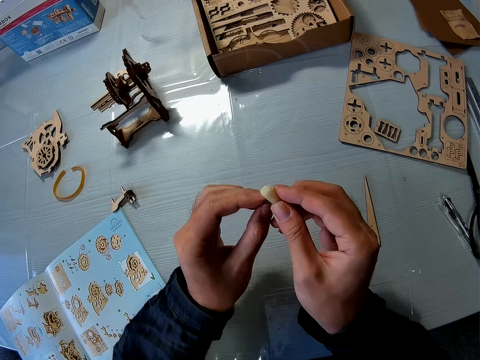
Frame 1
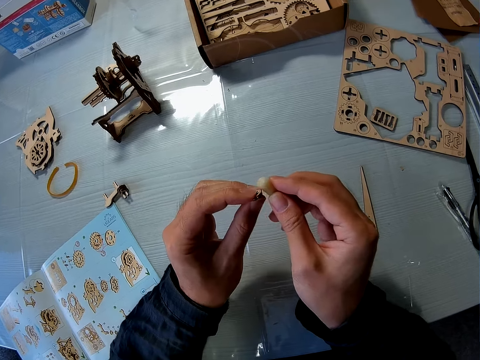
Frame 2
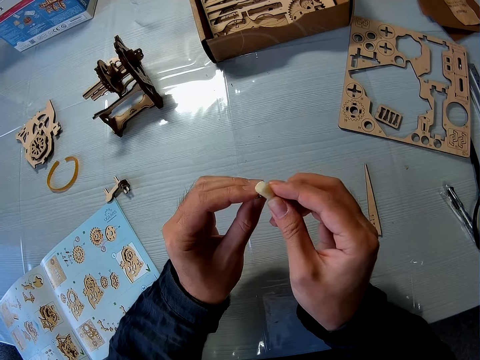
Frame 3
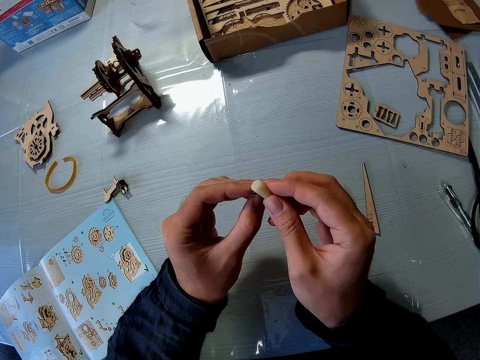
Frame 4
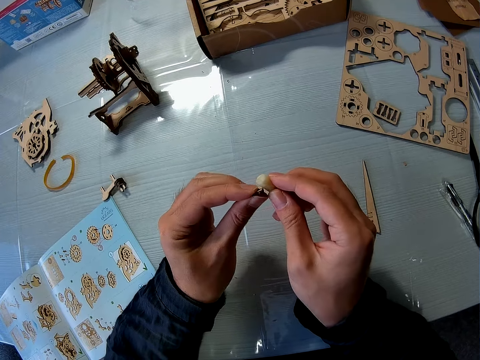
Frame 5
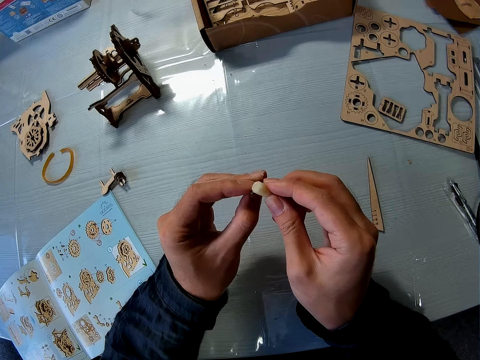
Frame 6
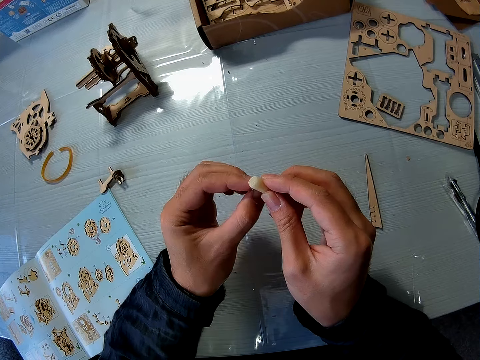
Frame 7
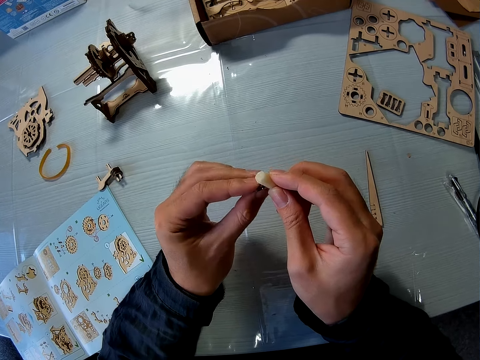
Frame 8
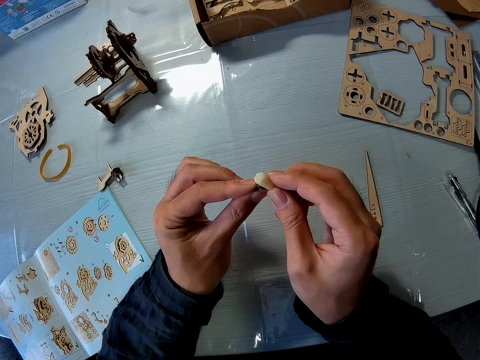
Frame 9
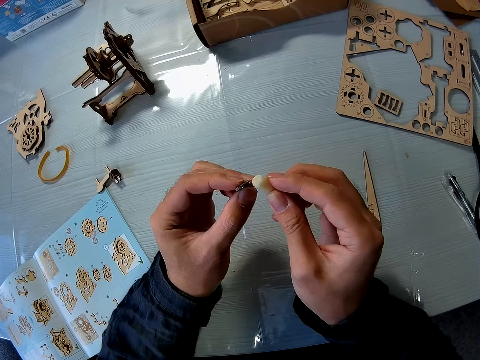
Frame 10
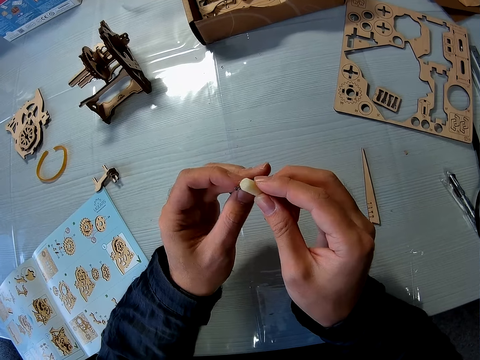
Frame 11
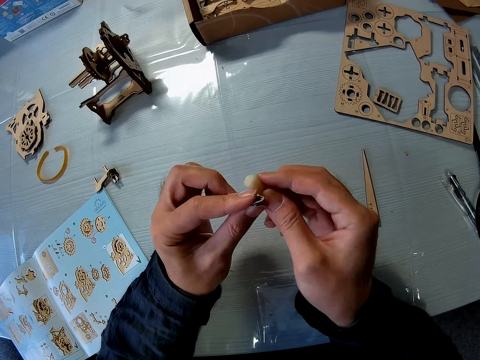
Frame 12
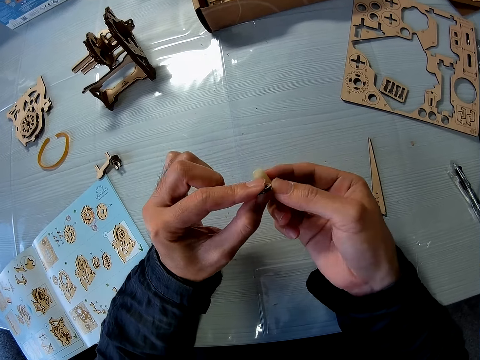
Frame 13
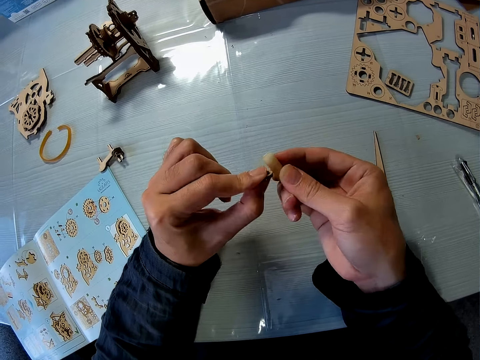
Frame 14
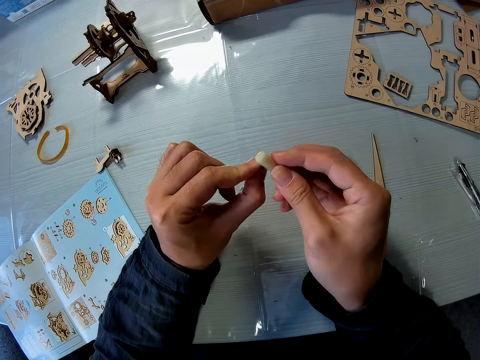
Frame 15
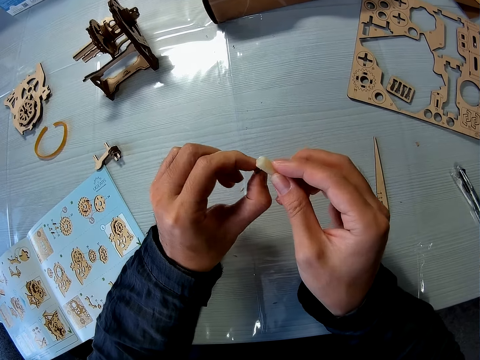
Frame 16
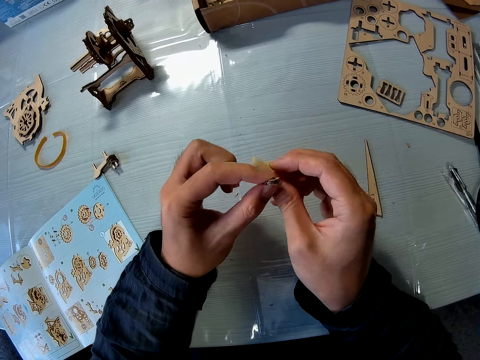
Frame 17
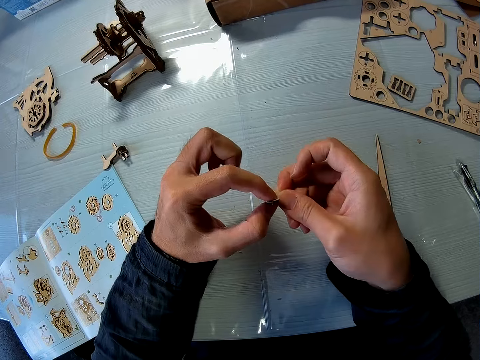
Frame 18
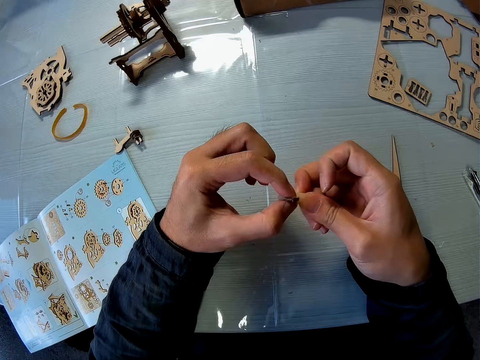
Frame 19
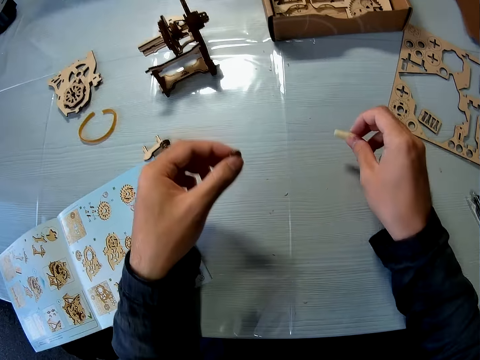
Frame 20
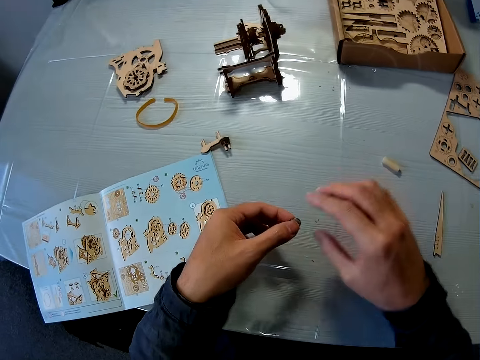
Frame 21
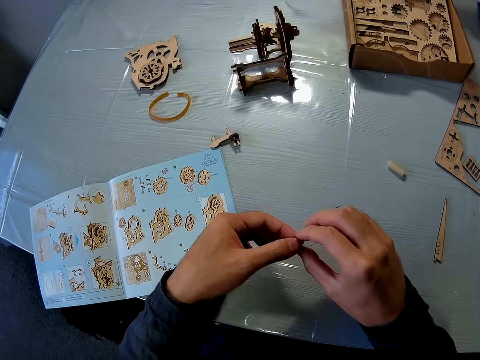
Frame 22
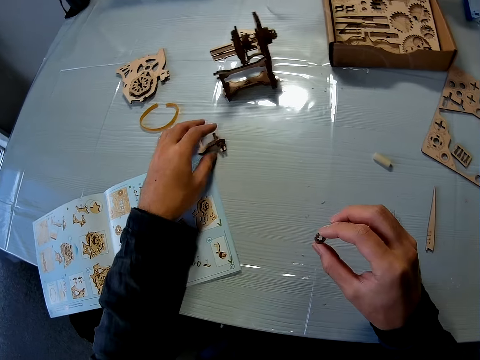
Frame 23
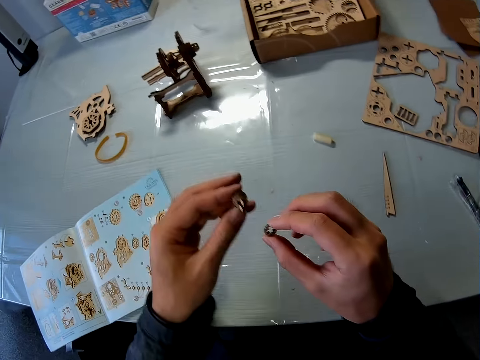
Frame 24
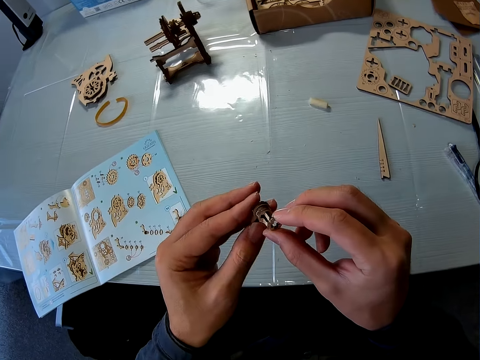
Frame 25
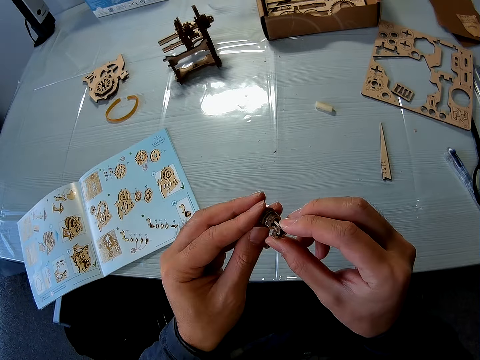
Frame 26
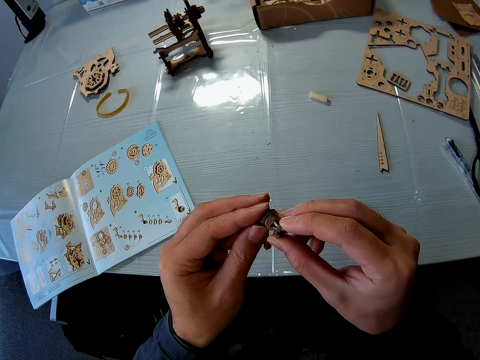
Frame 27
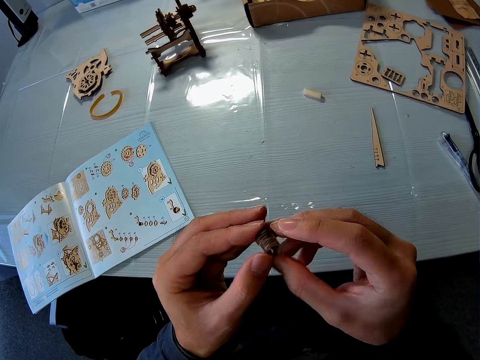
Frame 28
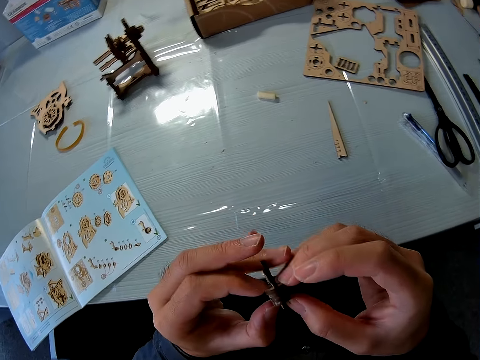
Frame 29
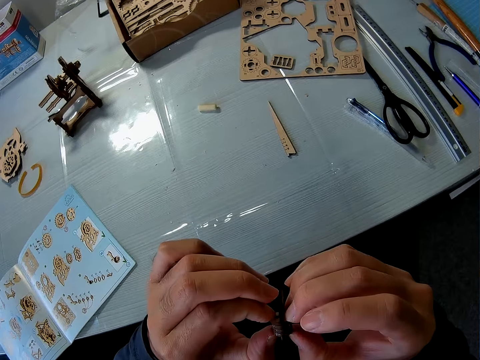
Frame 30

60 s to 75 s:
The camera wearer places the glue on the table. He drops the sandpaper block on the table with his right hand. He holds the art piece. He passes the puzzle piece from his left hand to his right hand. He picks up a puzzle piece with his left hand. He joins the puzzle pieces together.

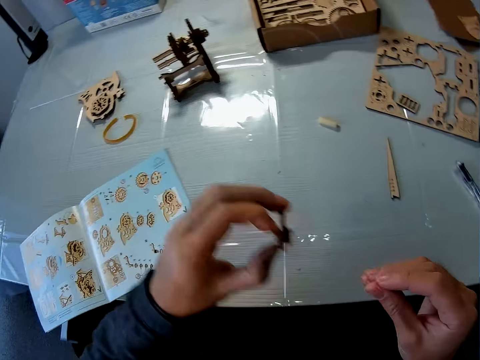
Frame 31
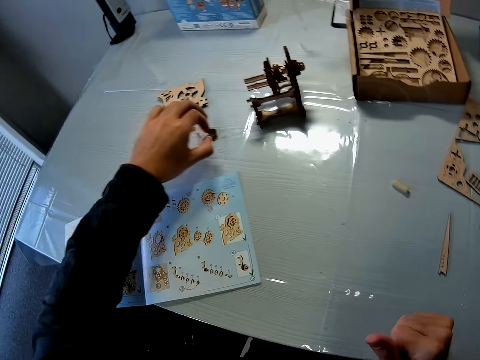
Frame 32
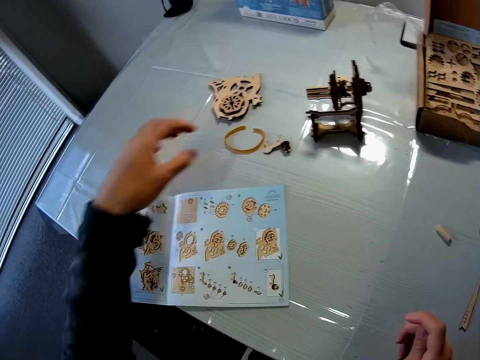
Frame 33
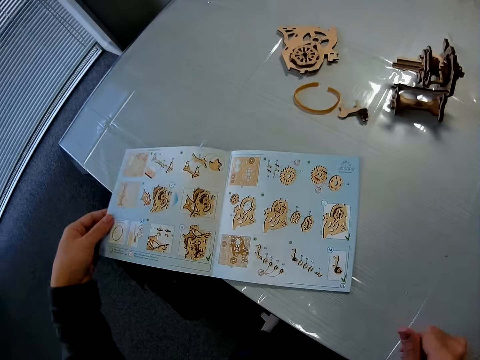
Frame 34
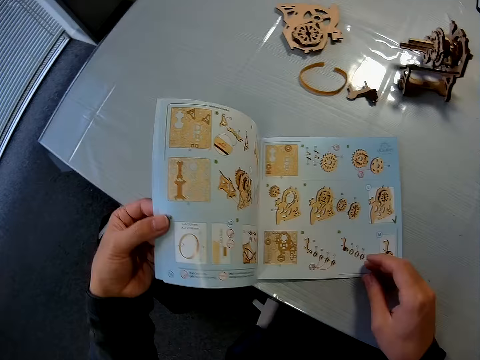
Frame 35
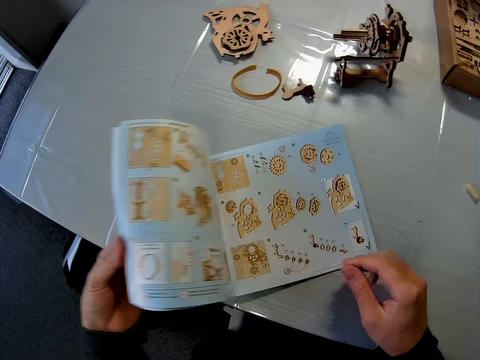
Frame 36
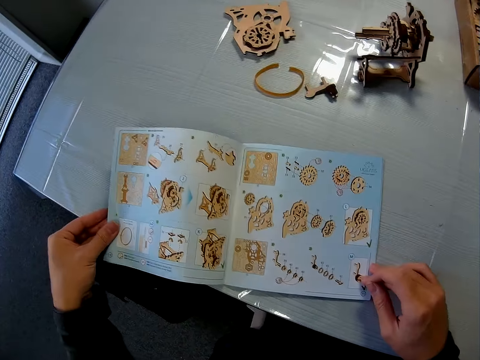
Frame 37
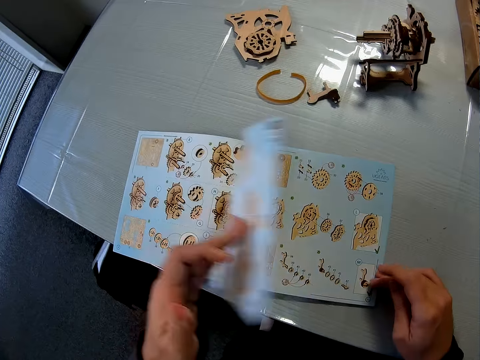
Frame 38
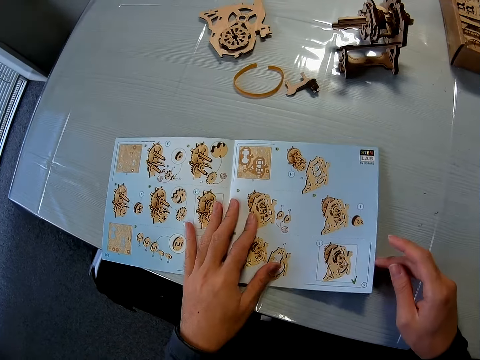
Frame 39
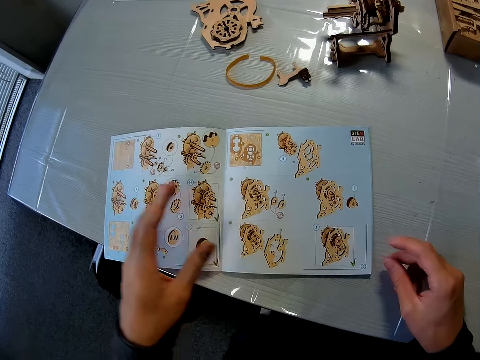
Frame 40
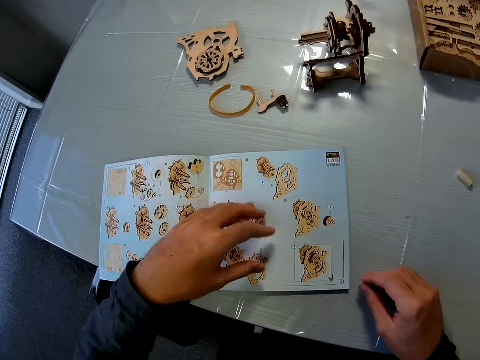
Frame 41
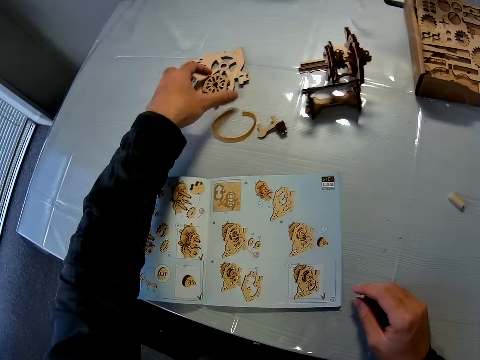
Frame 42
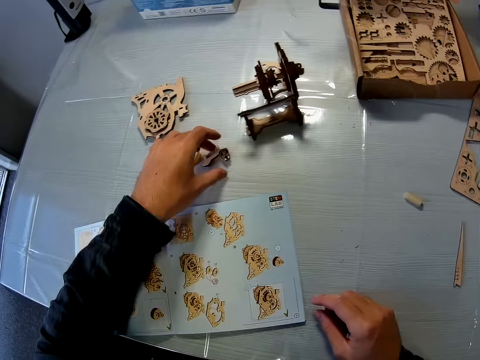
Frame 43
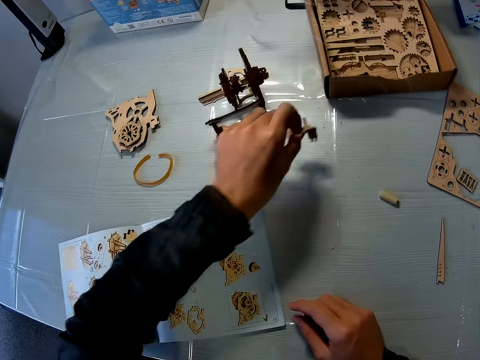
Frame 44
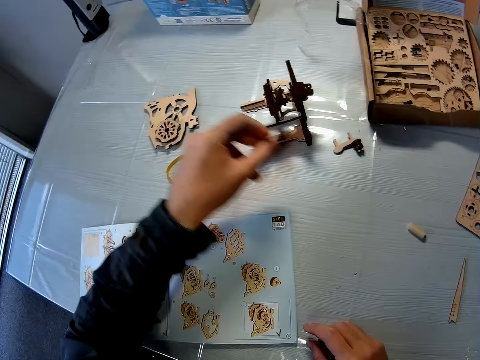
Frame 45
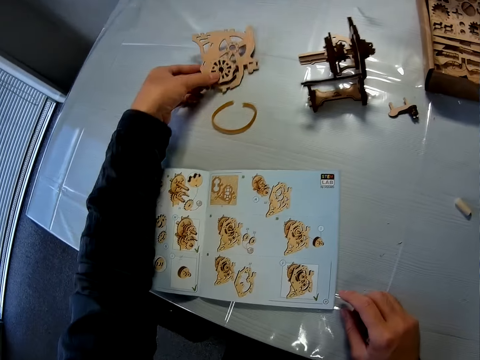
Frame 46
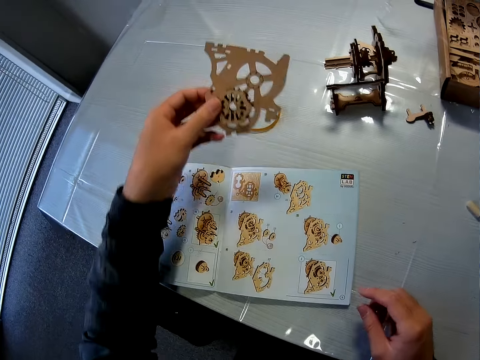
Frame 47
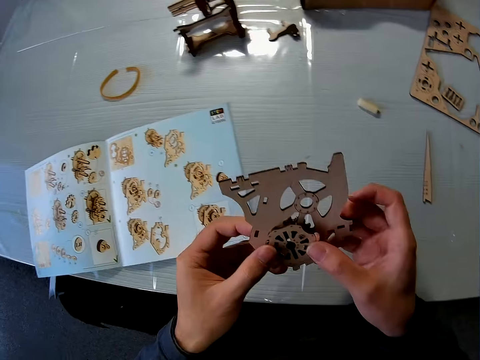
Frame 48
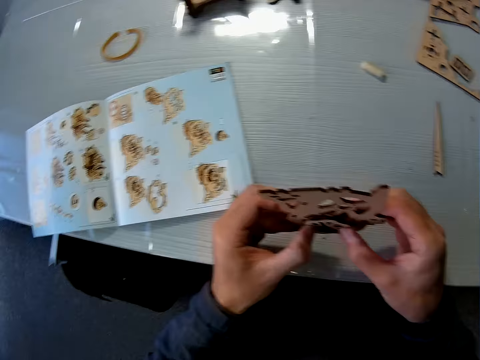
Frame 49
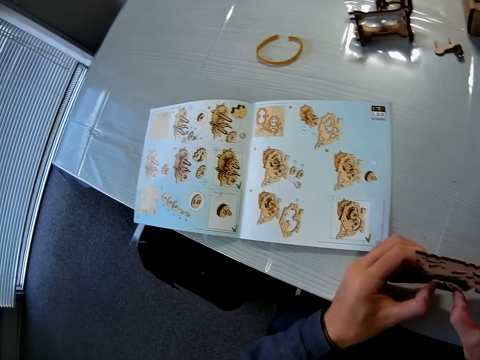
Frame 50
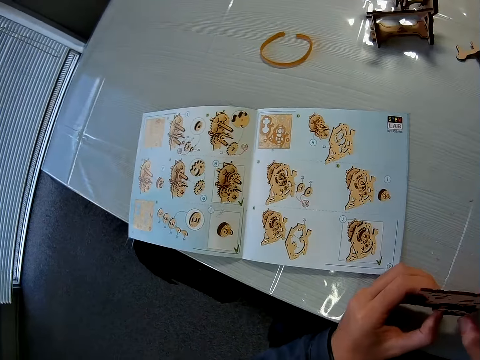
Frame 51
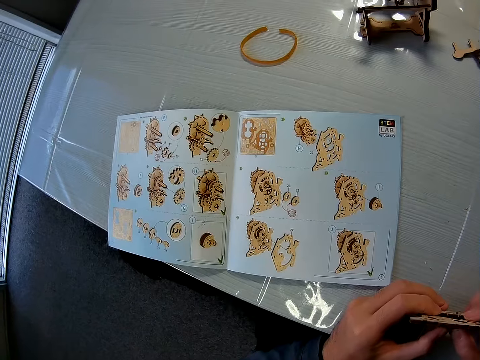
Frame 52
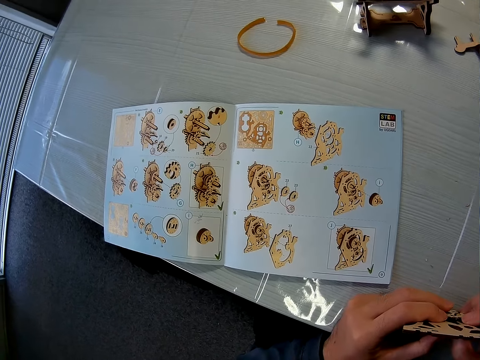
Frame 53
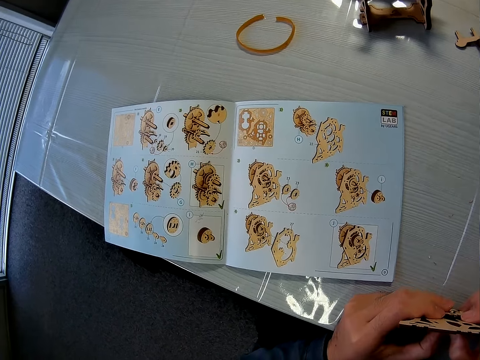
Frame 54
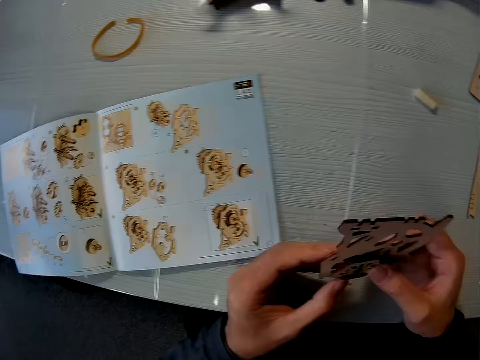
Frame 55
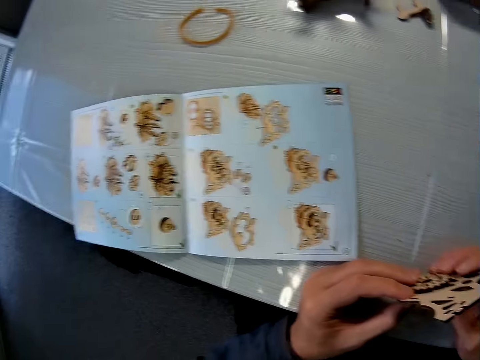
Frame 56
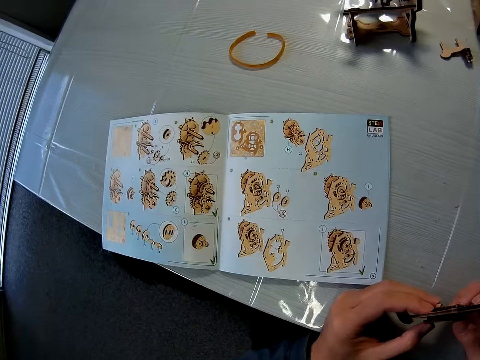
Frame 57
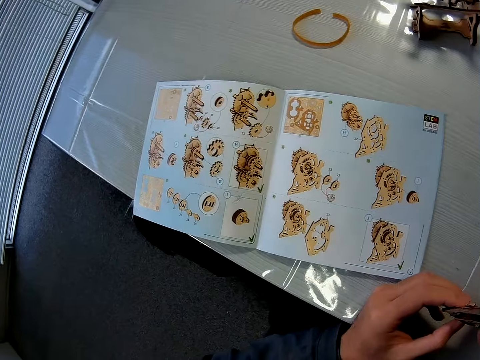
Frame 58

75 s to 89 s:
The camera wearer drops the puzzle pieces or art pieces on the table. She checks through the book on the table. She holds the book on the table. She opens another page. She lifts her hand from the book. She touches the art piece. She moves the attachment sideways. She holds the art piece. She places the art piece on the table. She picks up a puzzle piece with her left hand from the table. She holds the puzzle piece with both hands. She looks at the art piece.
